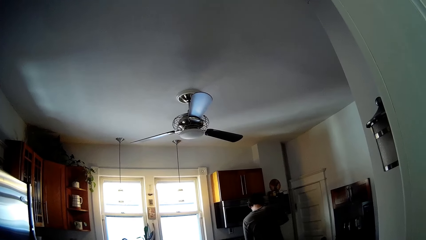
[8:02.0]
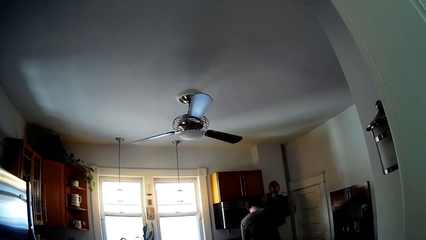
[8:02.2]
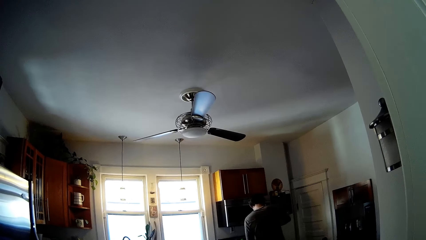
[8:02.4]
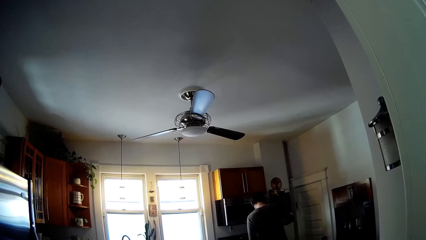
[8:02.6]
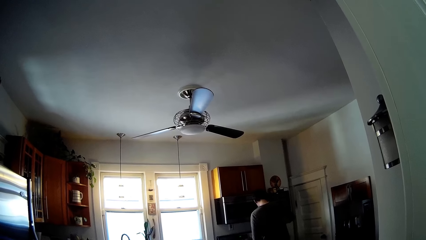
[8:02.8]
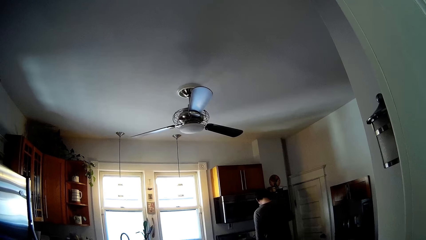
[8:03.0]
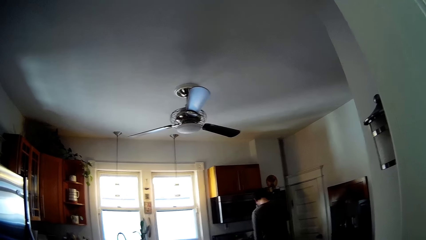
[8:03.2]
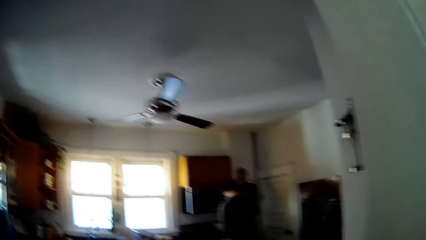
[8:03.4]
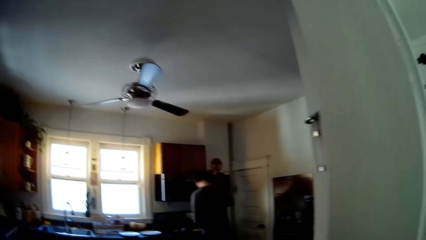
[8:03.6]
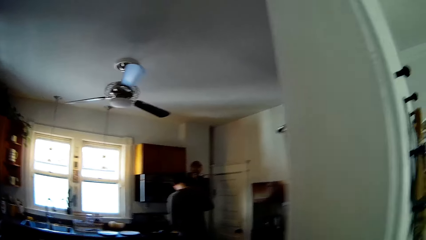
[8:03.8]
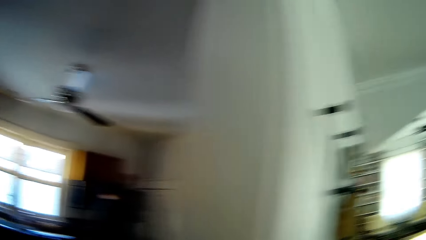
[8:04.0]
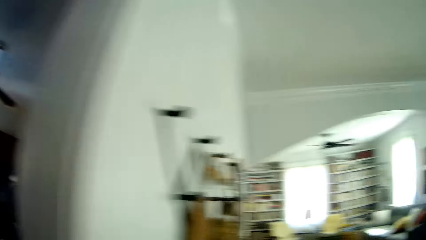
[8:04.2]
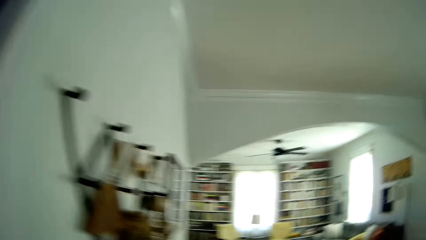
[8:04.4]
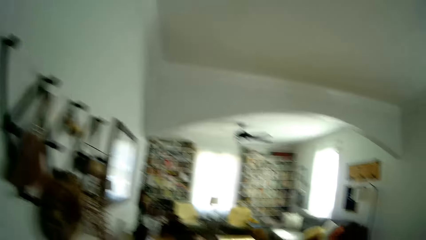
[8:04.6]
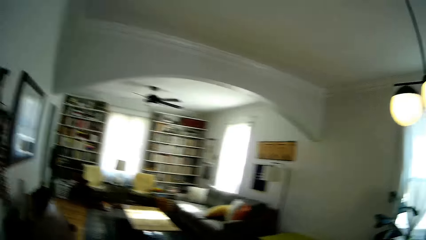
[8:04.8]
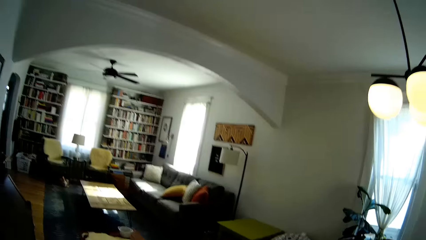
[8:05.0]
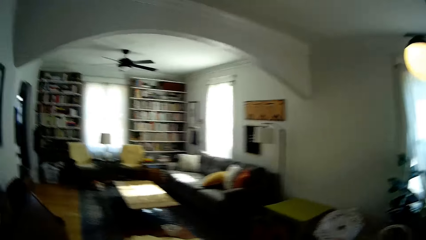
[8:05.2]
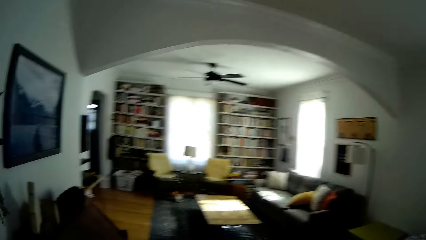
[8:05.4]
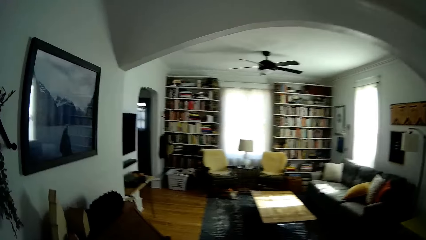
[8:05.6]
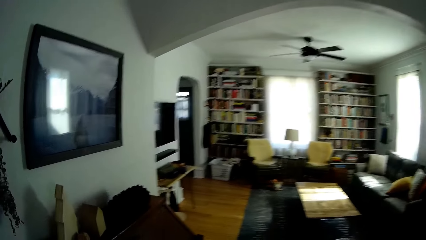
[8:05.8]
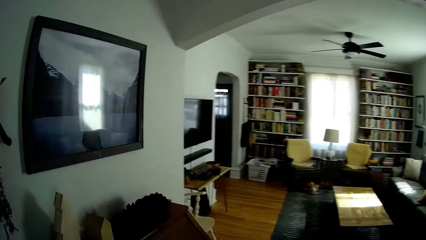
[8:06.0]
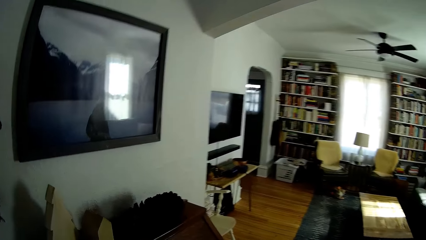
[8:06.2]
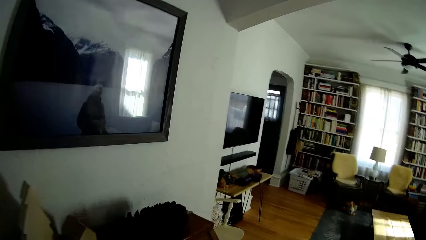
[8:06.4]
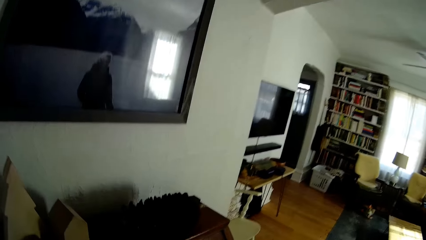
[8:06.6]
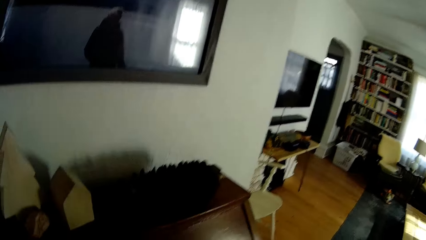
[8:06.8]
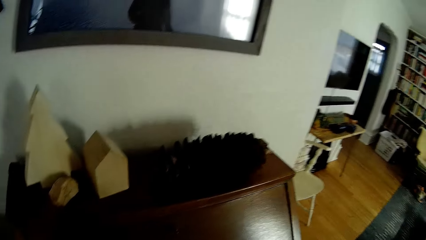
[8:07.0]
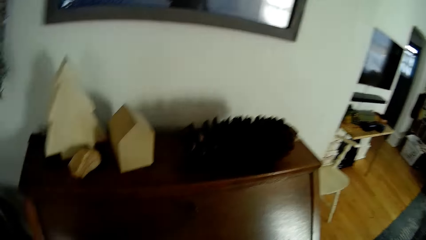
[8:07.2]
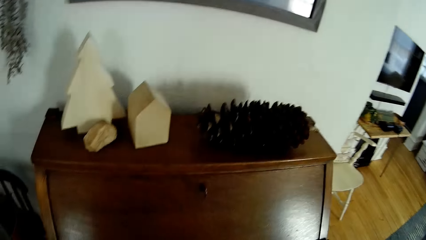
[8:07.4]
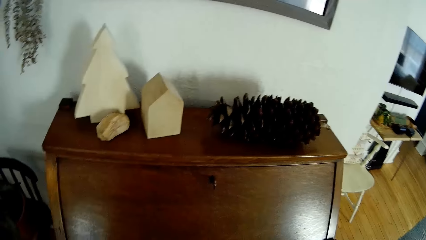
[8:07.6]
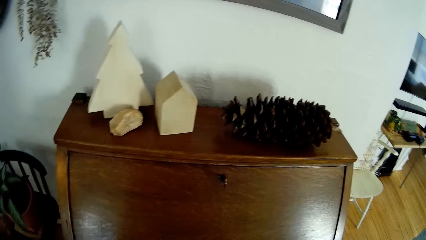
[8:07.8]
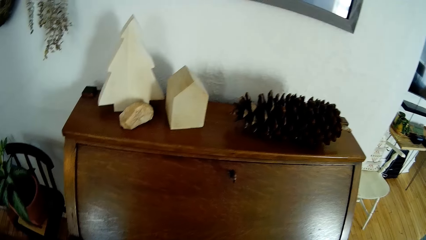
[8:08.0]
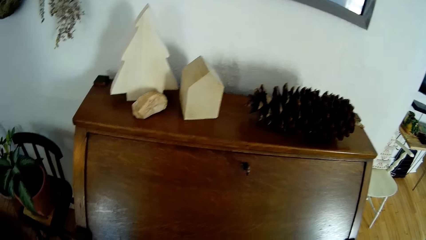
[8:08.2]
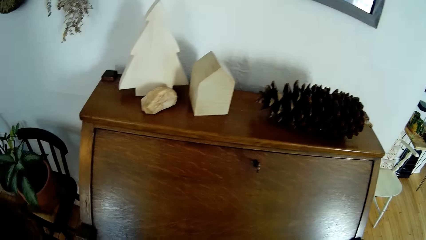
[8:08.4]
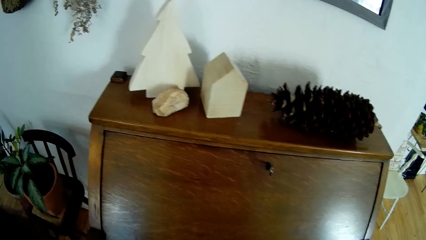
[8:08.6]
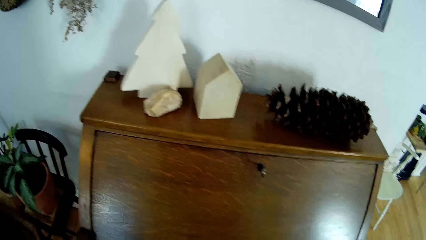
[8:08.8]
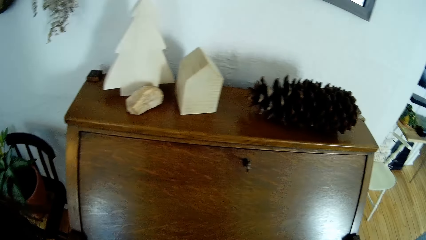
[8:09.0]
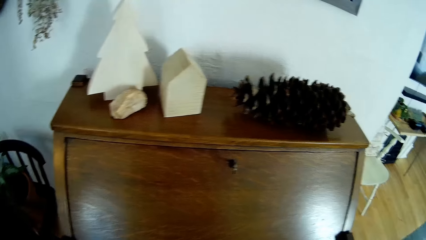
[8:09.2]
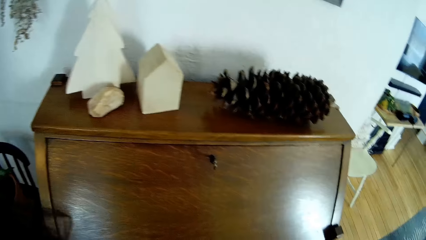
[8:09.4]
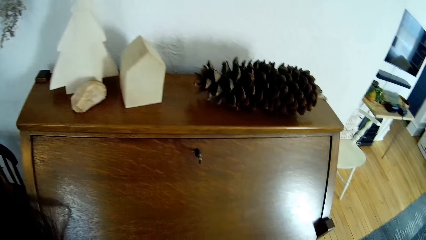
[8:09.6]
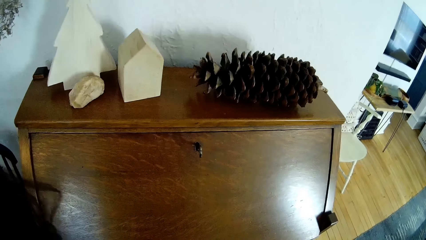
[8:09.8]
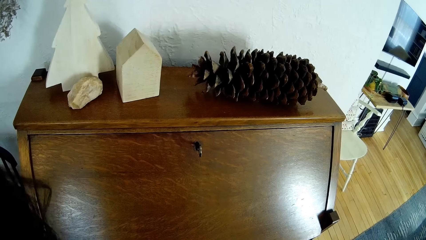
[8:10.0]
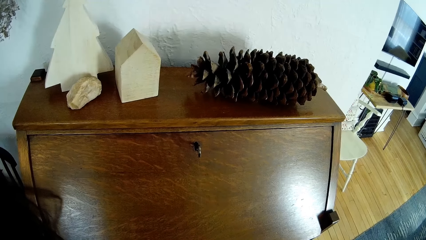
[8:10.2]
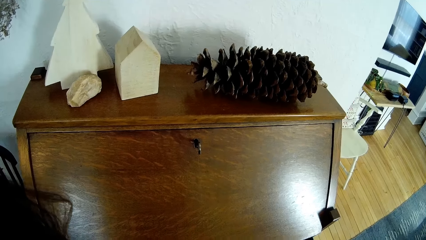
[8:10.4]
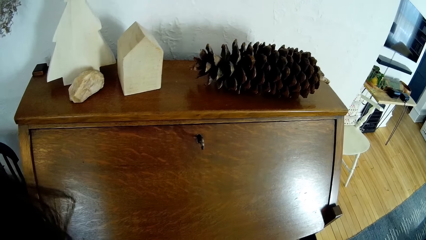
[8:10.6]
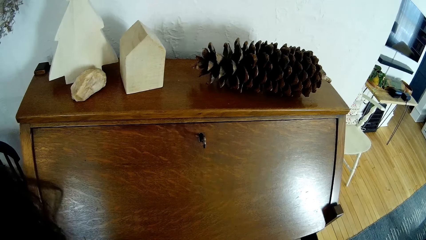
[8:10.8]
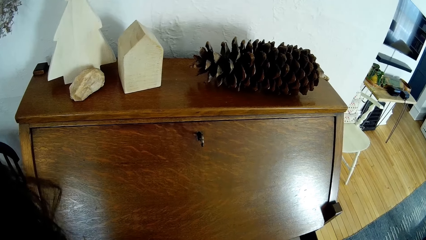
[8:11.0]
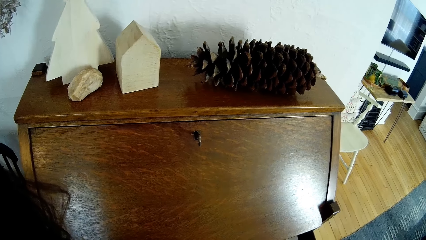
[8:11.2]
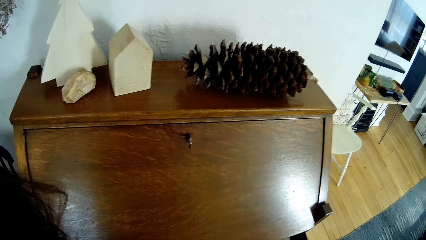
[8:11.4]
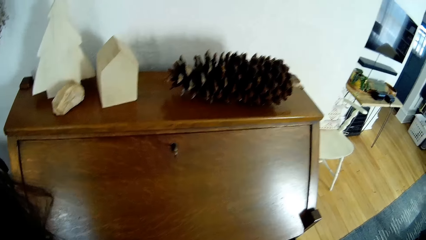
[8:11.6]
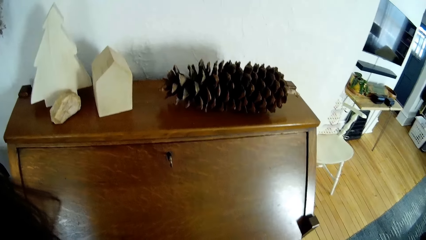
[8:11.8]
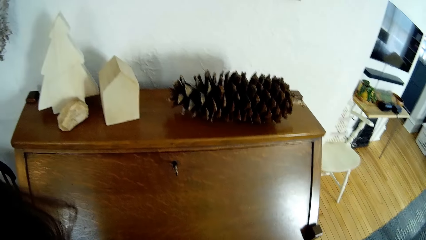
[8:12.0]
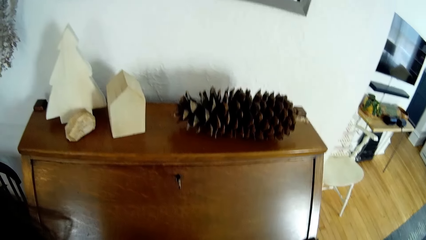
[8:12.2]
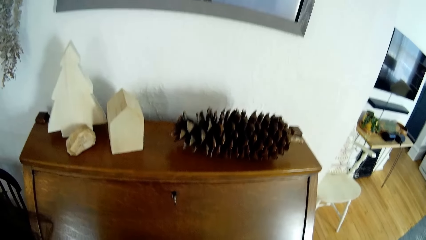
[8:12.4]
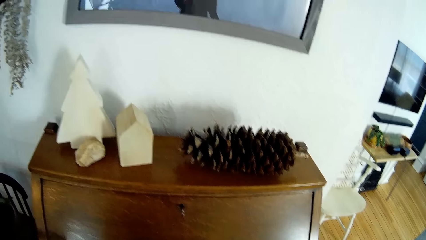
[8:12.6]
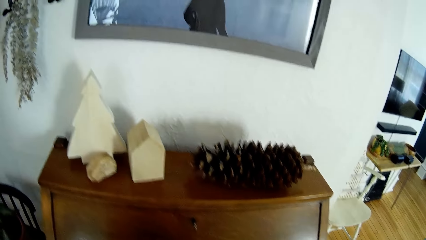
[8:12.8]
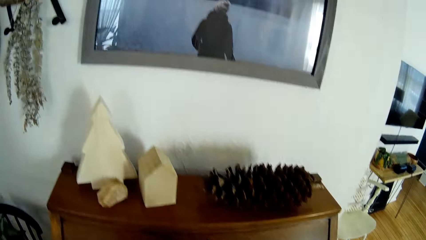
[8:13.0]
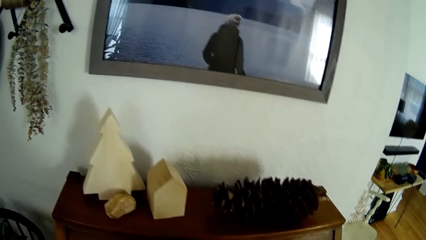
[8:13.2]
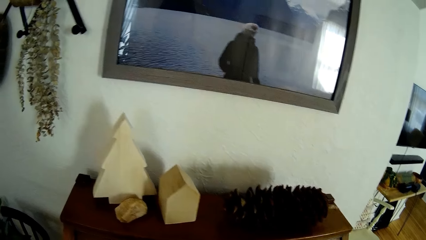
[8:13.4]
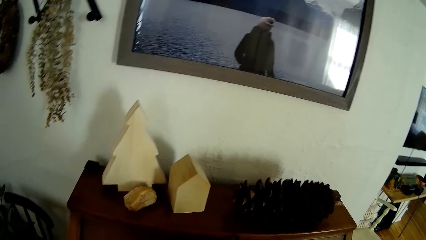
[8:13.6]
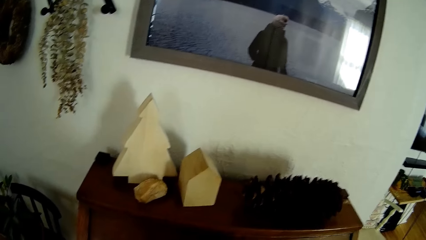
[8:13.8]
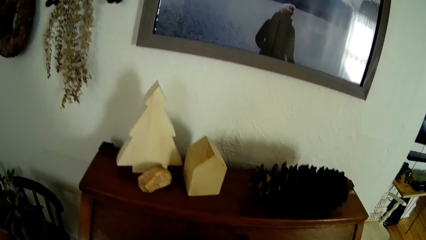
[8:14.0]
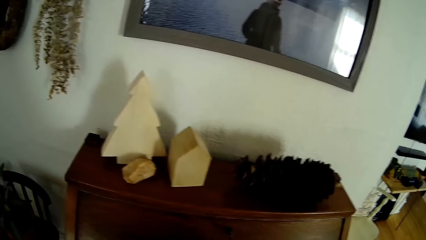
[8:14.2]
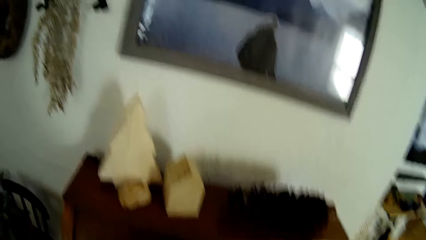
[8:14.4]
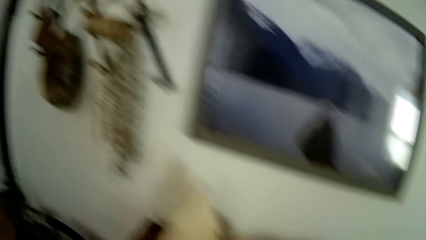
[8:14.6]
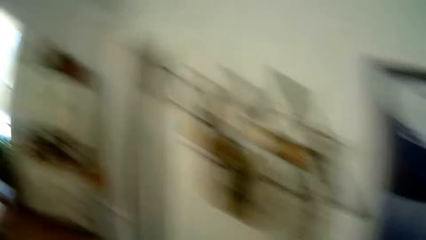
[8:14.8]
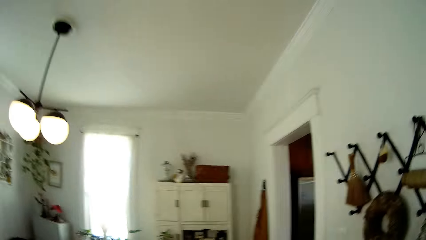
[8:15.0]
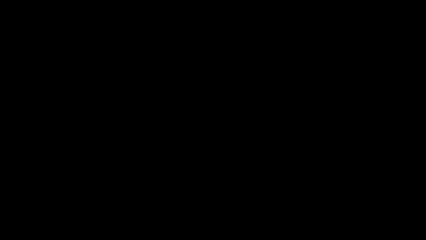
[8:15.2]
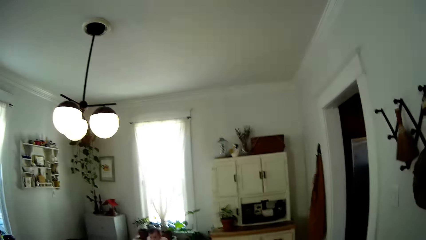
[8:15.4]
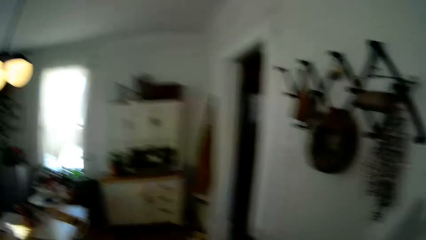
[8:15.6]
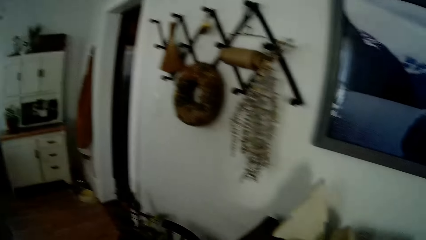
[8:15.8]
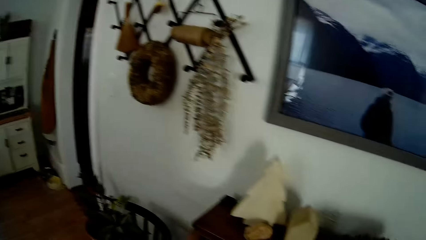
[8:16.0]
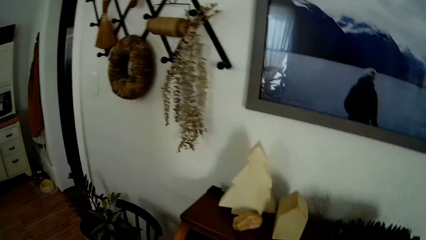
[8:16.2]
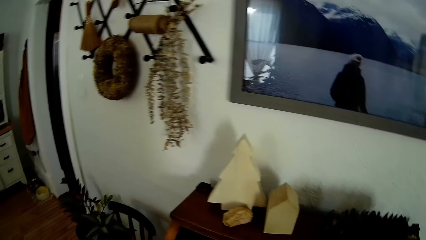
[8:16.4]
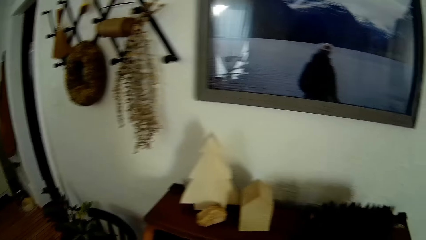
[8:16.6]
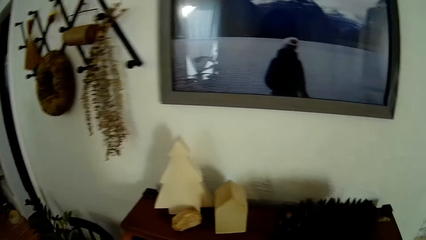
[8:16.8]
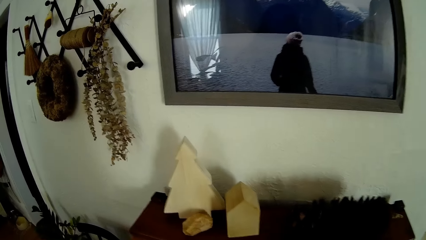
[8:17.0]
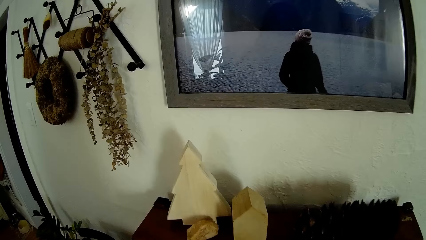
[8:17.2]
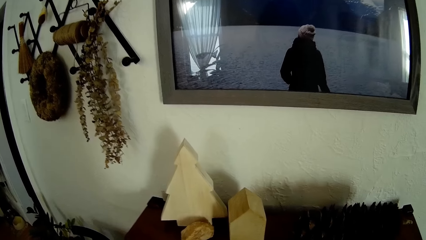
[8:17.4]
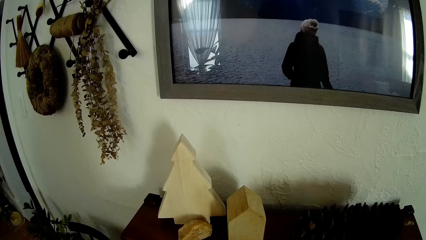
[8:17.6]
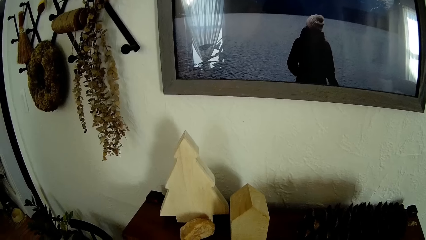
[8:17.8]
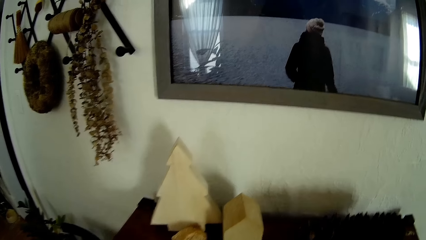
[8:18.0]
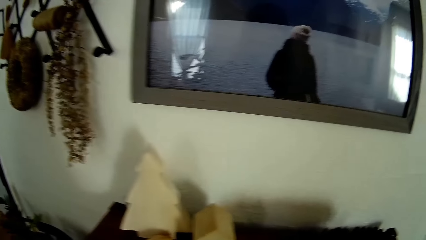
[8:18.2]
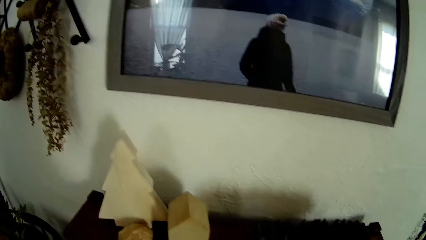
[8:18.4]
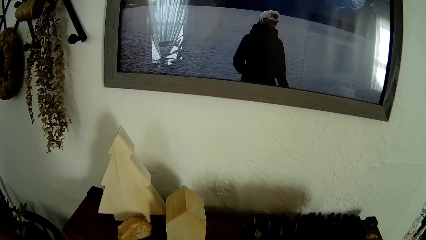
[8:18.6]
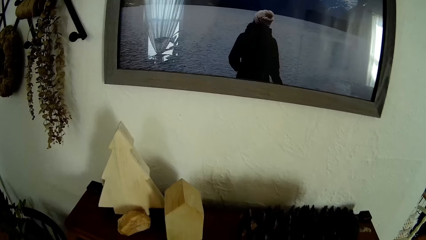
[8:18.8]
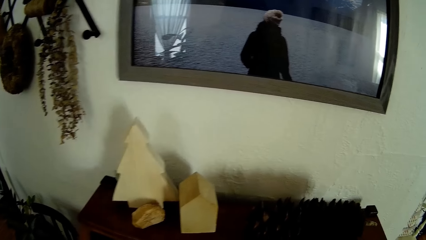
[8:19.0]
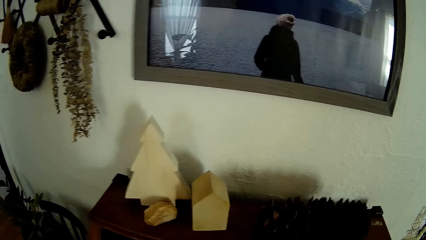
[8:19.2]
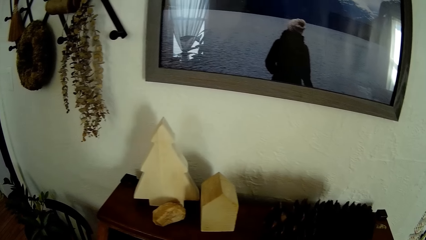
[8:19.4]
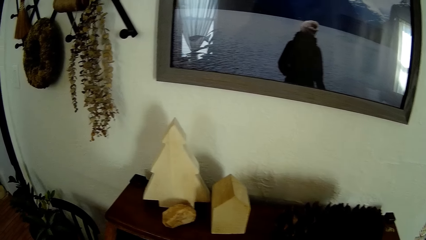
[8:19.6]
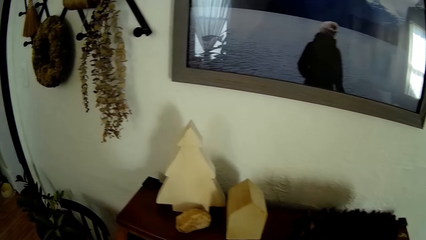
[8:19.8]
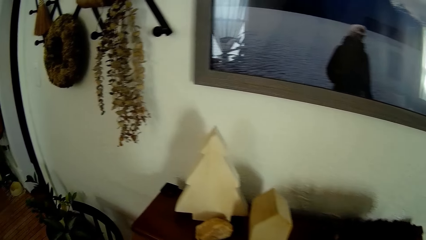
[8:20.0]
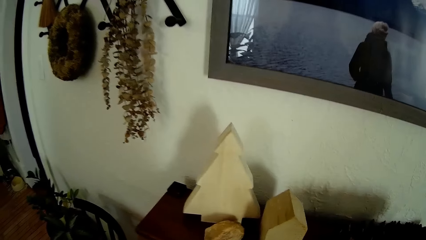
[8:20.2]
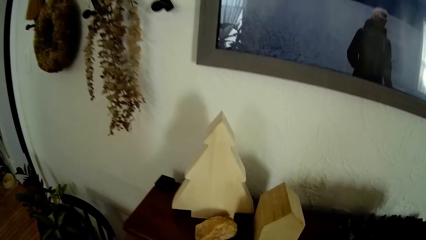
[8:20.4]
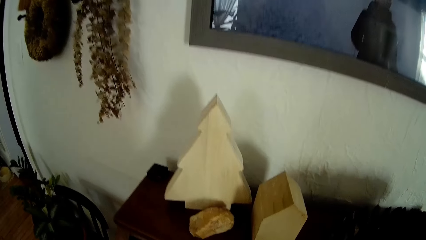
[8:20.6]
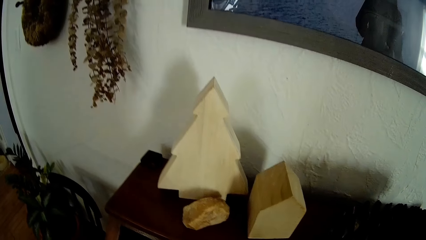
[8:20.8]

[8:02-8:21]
The camera wearer looks at a man. She walks towards the living room from the kitchen beside the wall. She opens a cupboard in the living room with her left hand. She looks at the cabinet. She looks on the other side. She looks at the cabinet.
